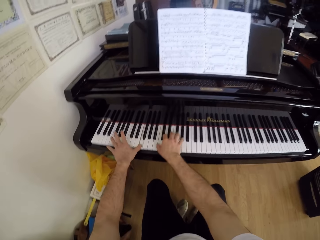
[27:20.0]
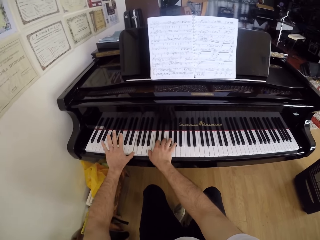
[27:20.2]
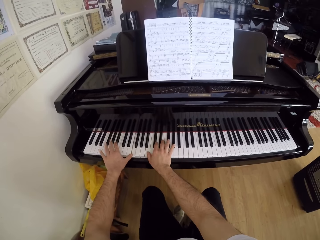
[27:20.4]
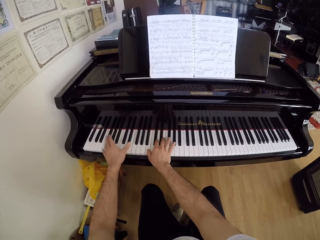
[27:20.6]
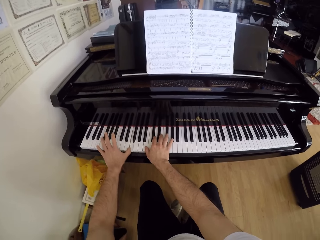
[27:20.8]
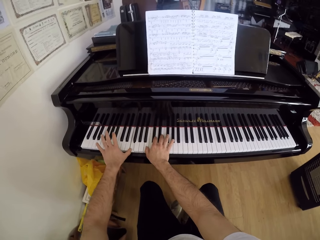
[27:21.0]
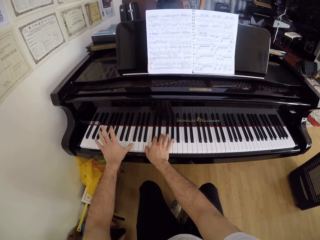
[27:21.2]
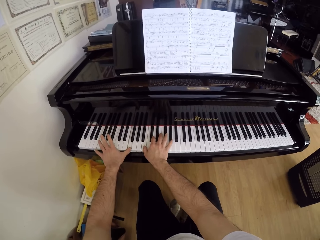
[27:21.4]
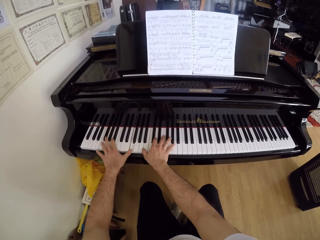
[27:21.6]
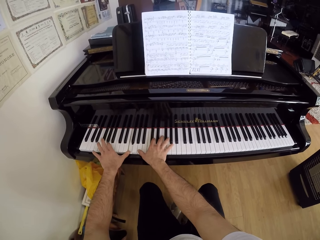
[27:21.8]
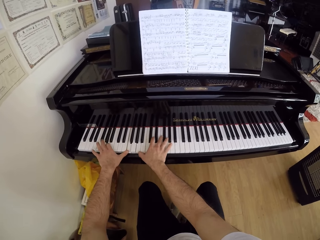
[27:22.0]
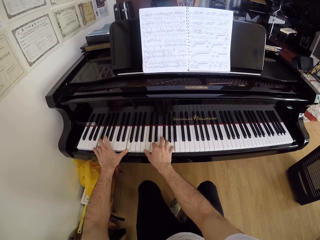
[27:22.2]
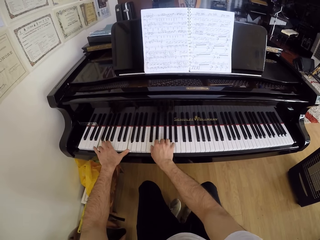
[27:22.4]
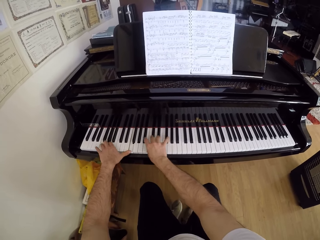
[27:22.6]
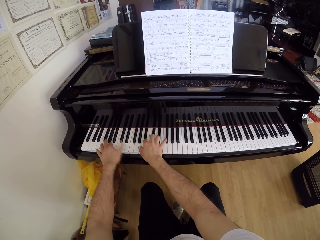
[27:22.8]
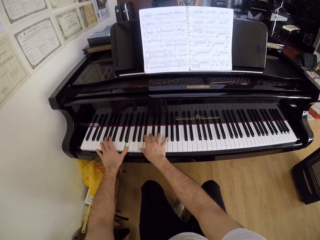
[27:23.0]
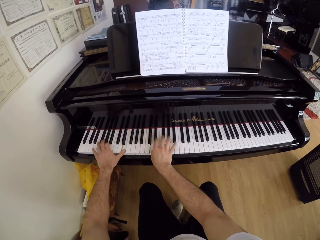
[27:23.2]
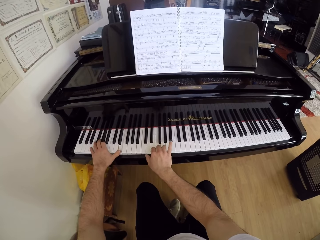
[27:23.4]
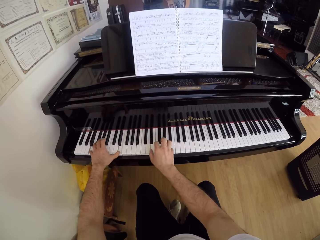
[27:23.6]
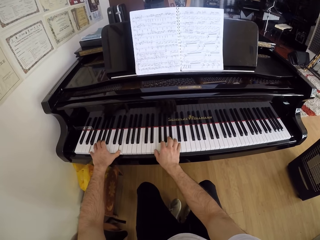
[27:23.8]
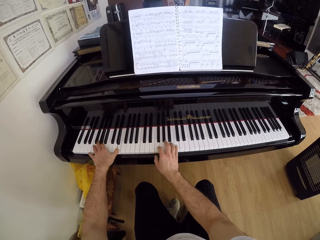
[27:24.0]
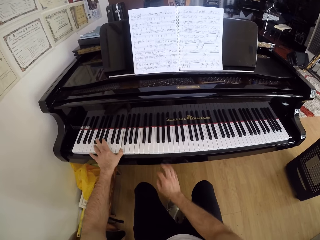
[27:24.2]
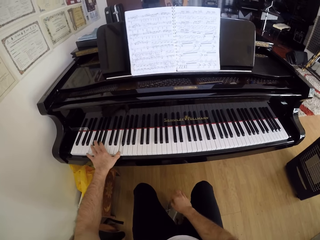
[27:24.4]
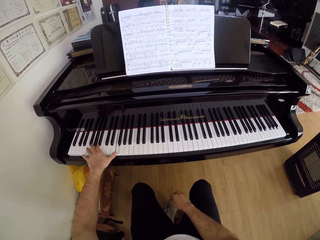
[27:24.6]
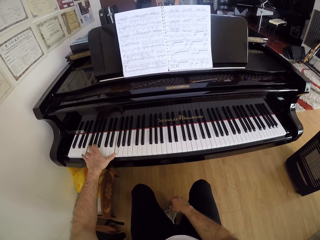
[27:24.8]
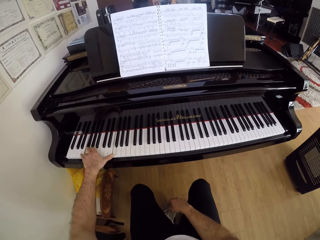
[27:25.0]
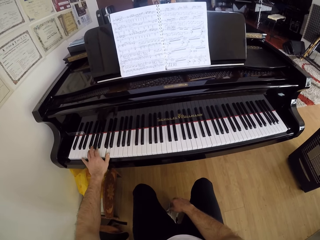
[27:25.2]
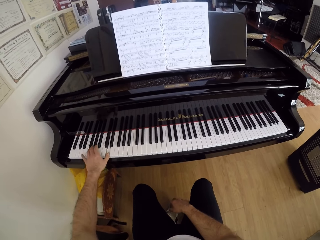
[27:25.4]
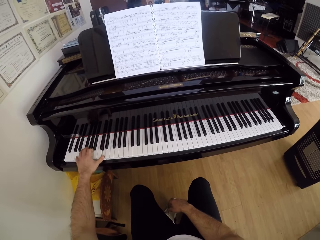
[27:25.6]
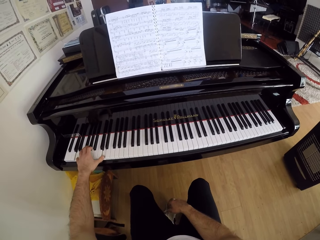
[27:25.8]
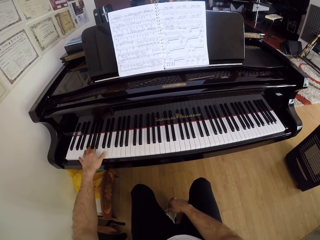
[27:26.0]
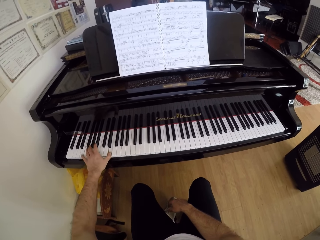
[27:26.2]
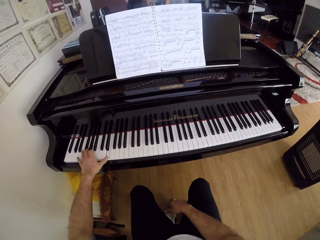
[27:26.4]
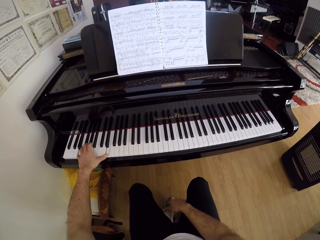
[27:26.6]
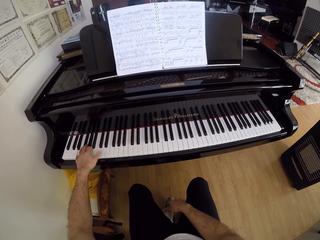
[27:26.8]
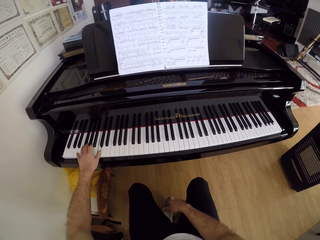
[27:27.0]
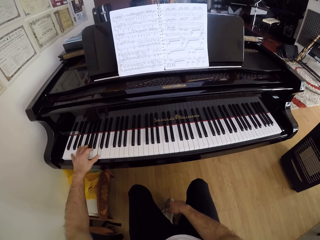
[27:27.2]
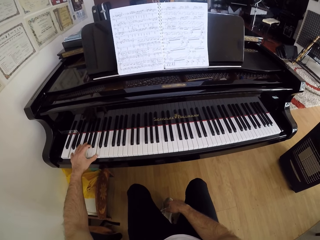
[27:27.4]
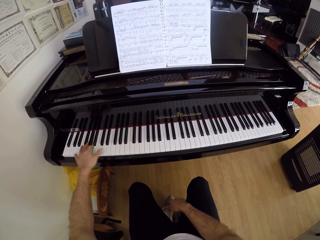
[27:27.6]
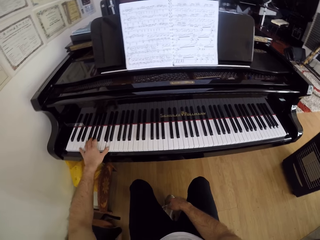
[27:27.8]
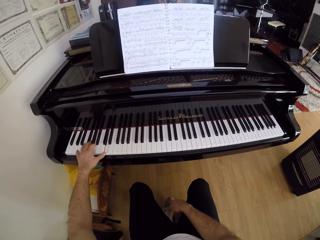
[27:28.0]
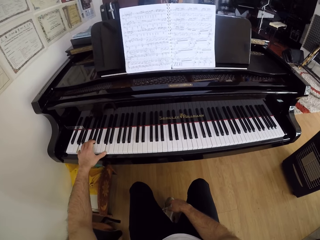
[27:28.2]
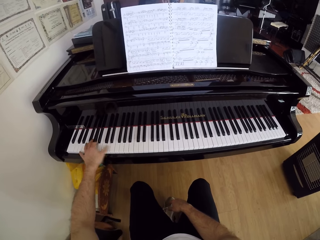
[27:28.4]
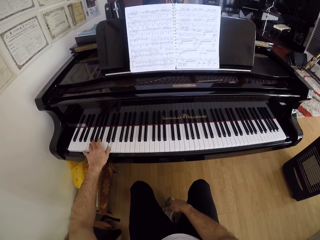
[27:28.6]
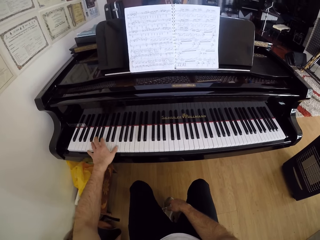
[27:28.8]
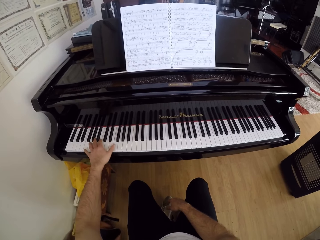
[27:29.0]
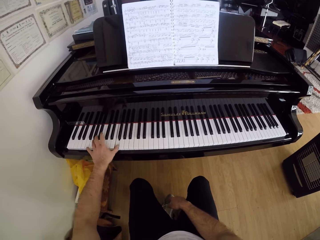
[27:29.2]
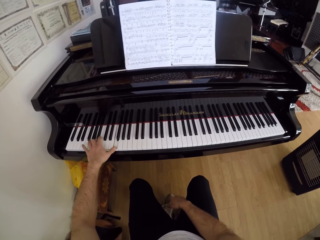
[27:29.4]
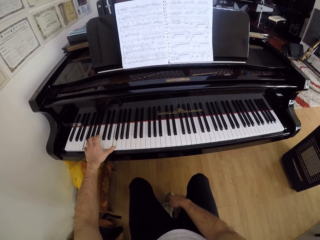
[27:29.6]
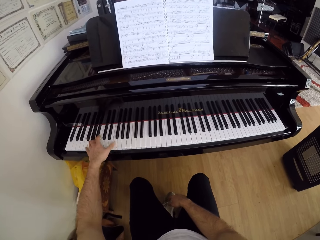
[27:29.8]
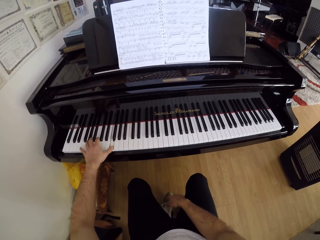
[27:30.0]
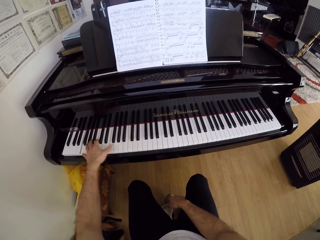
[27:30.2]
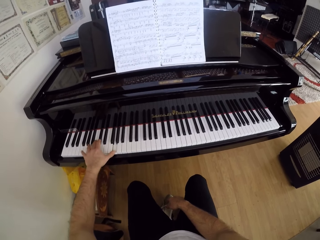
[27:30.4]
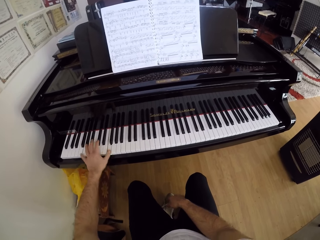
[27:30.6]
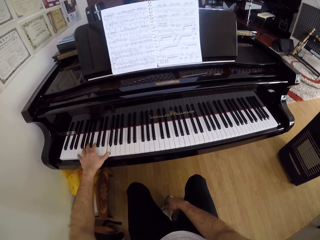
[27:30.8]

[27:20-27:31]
The camera wearer plays the piano with his left hand.

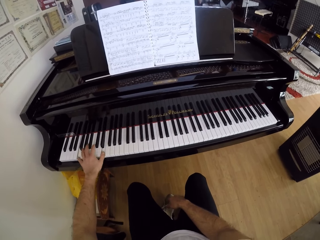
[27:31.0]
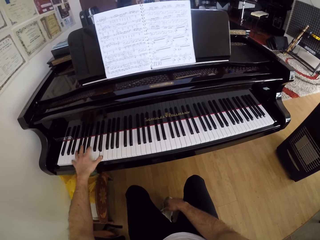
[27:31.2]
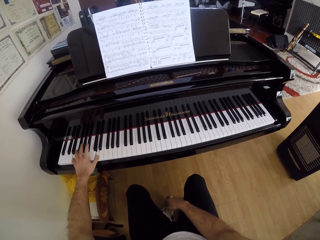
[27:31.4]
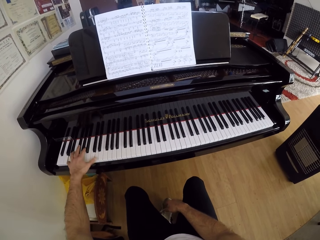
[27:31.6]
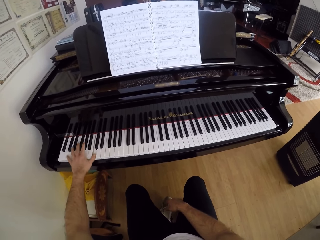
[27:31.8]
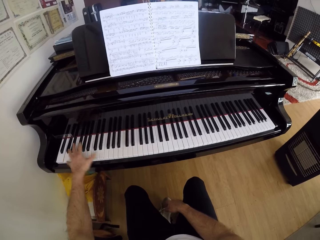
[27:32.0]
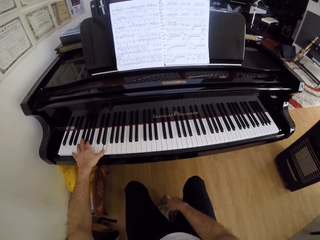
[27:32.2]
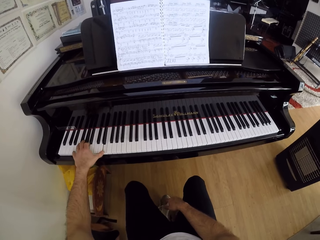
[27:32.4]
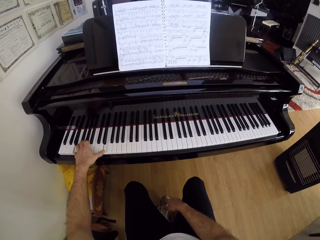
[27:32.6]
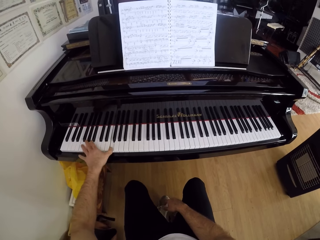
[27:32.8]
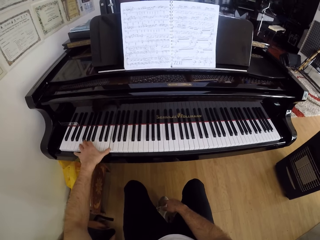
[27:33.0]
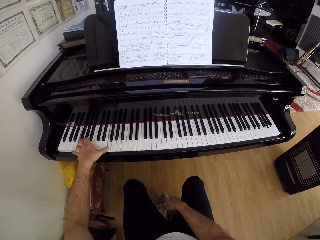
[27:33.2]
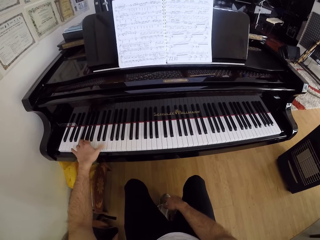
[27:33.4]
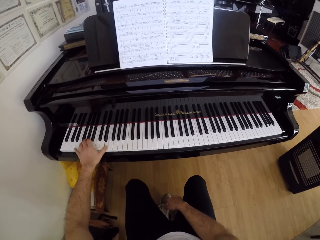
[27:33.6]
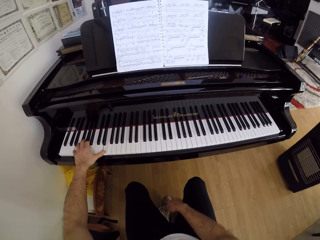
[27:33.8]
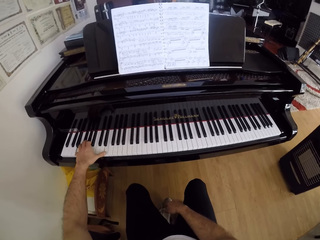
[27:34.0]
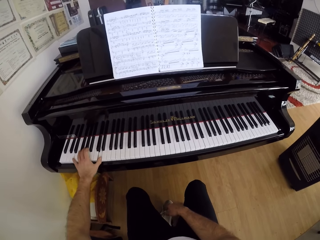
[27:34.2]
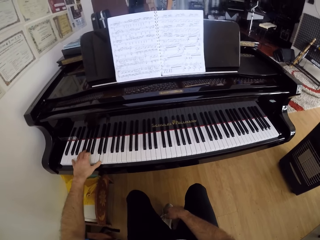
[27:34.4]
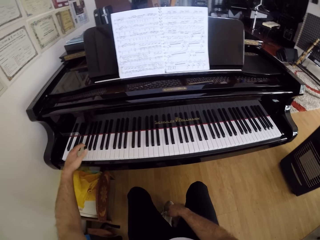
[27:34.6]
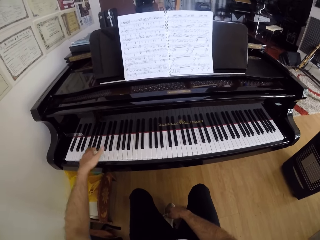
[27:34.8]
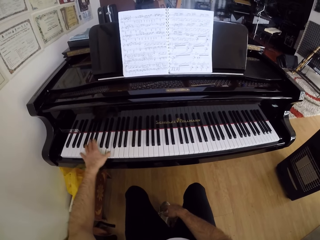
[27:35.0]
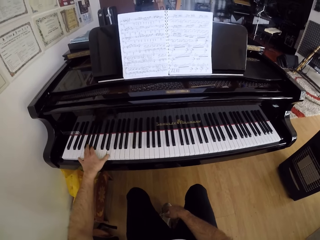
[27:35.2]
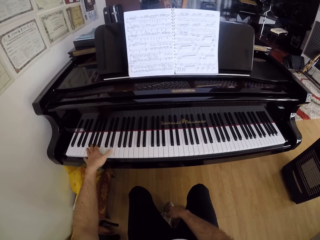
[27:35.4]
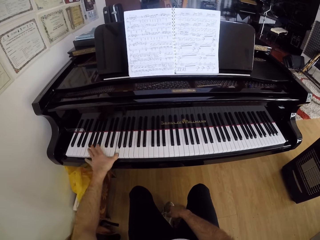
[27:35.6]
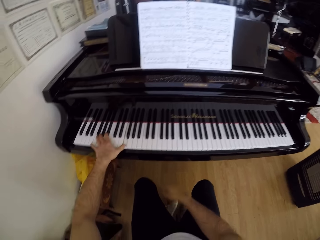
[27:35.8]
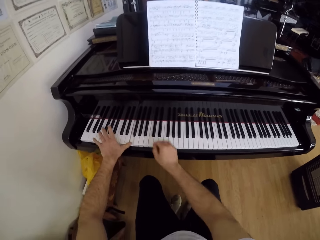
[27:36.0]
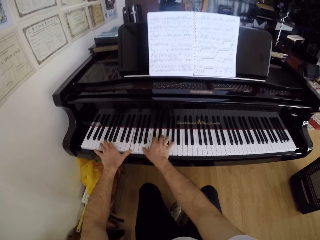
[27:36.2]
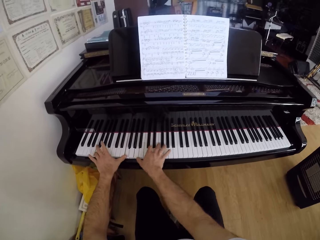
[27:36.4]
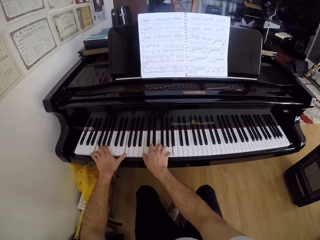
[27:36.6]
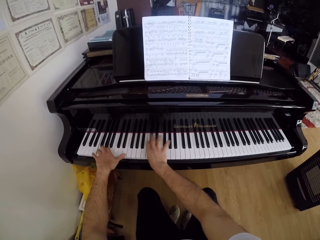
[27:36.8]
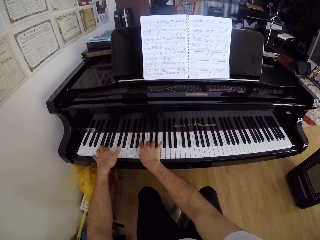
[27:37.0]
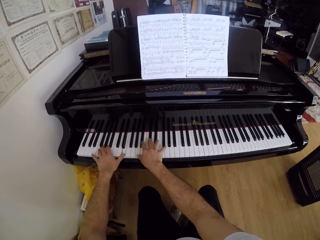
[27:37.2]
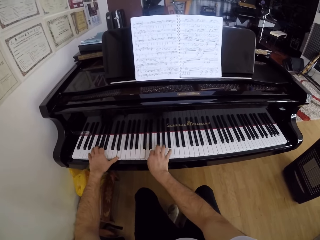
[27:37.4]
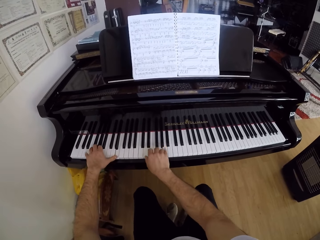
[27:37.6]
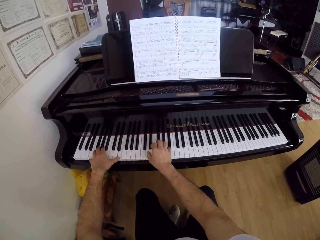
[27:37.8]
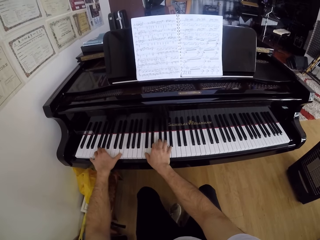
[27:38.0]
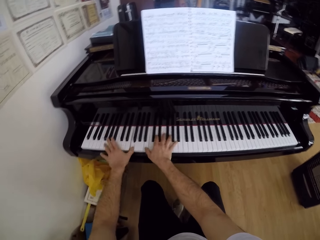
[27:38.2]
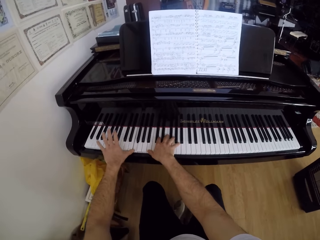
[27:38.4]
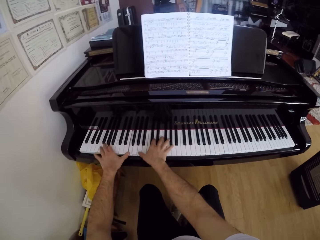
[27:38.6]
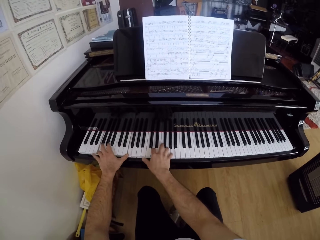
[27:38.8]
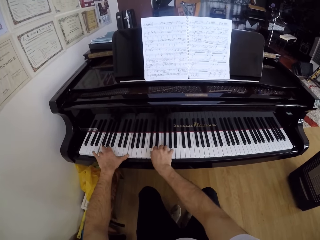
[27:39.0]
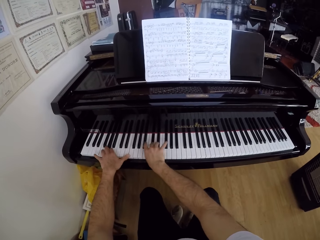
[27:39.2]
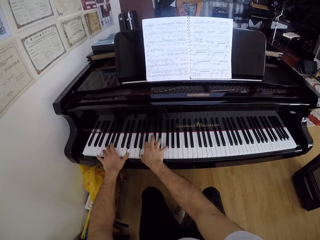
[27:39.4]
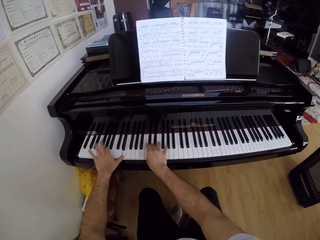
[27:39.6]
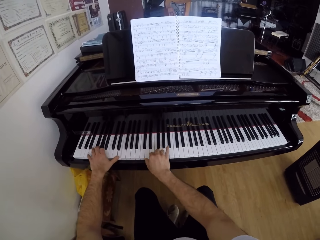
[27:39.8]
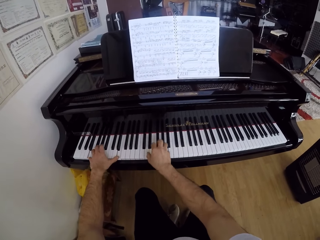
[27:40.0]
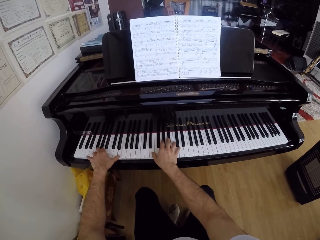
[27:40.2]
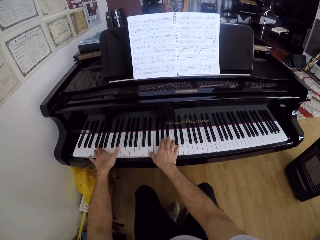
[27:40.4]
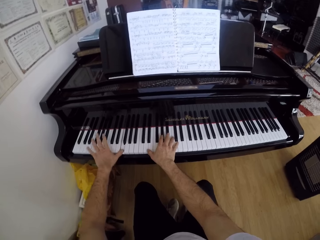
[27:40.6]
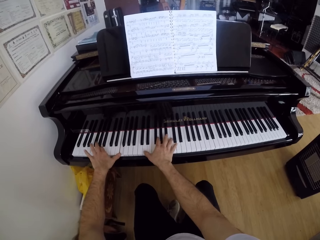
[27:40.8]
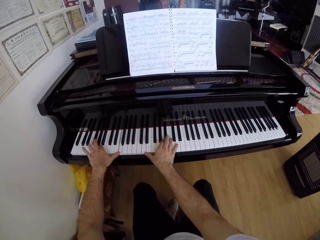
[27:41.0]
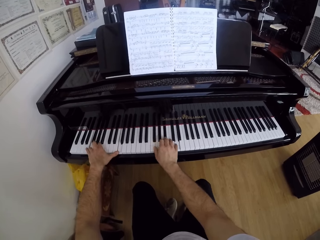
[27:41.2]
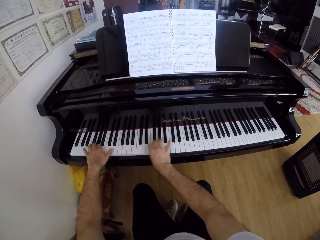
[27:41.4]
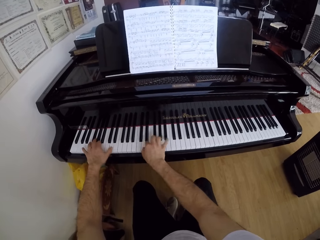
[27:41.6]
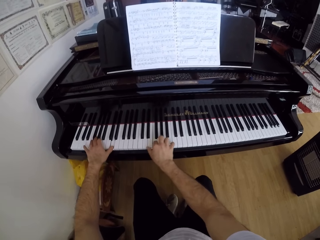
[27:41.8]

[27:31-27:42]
The camera wearer plays the piano with his hands.
